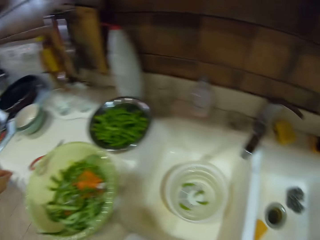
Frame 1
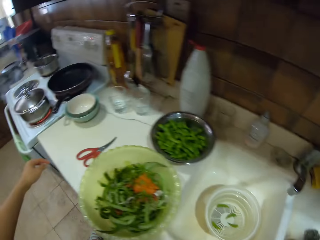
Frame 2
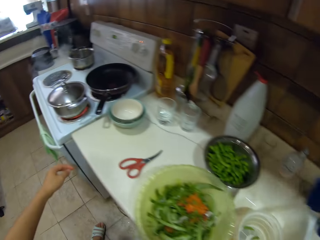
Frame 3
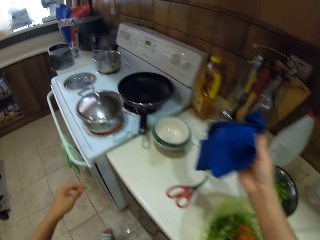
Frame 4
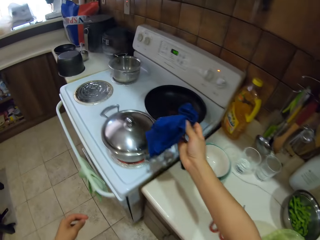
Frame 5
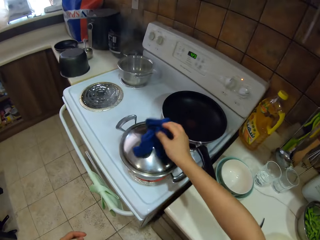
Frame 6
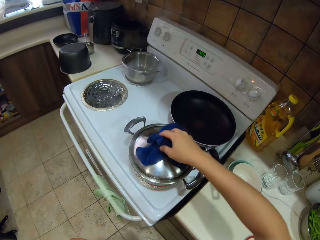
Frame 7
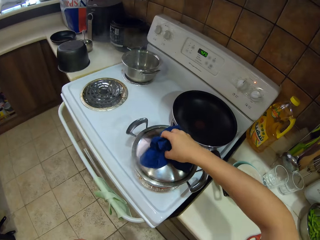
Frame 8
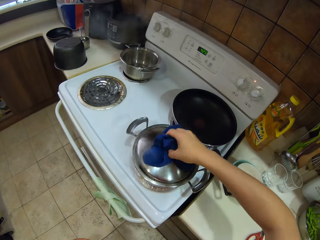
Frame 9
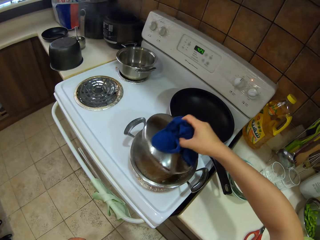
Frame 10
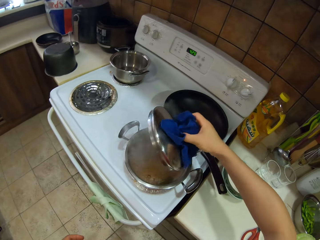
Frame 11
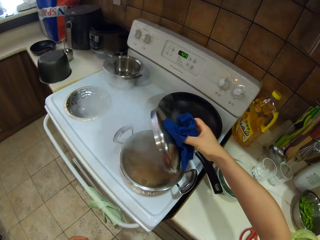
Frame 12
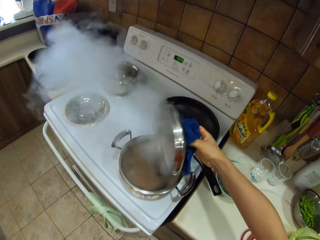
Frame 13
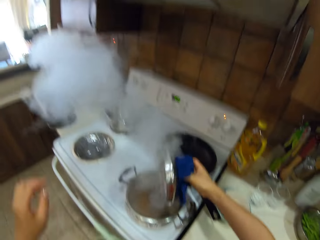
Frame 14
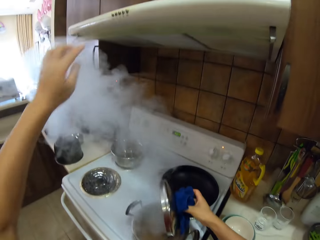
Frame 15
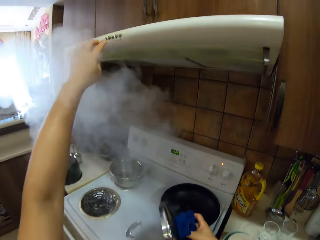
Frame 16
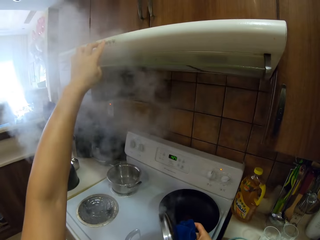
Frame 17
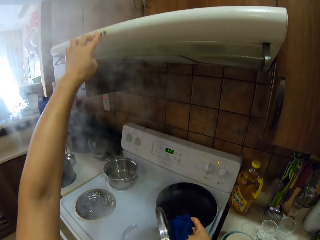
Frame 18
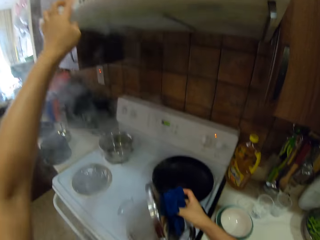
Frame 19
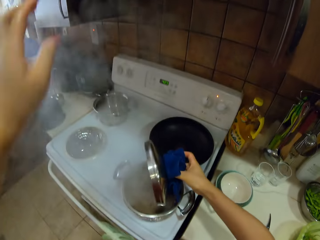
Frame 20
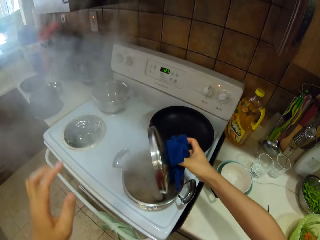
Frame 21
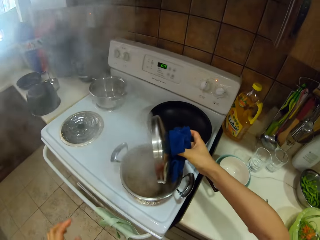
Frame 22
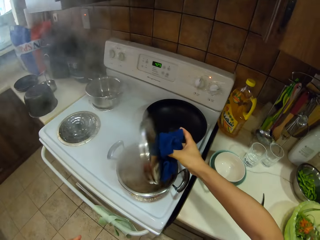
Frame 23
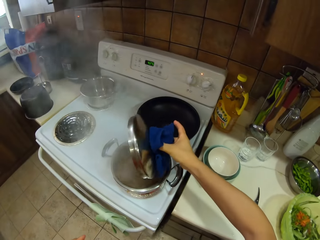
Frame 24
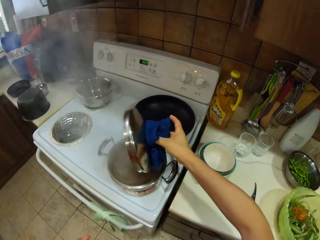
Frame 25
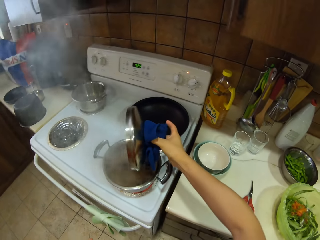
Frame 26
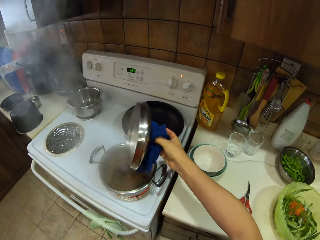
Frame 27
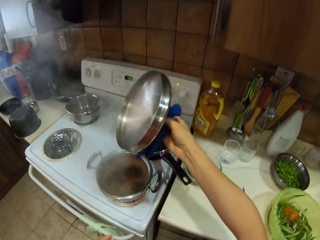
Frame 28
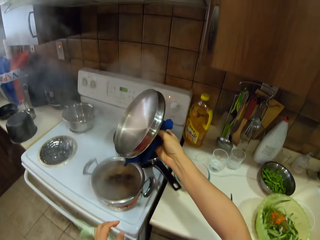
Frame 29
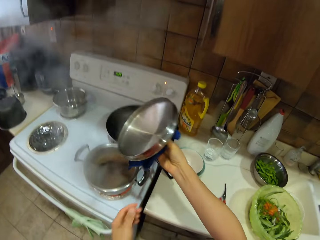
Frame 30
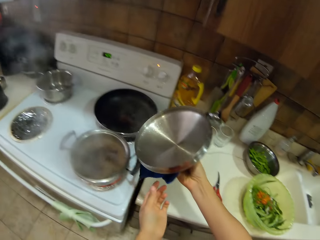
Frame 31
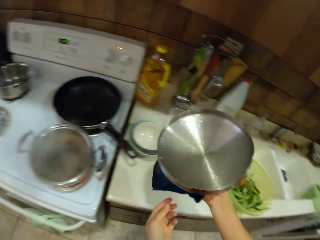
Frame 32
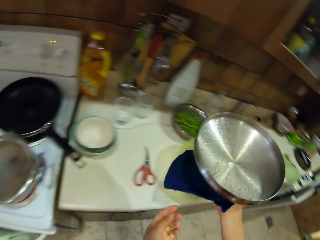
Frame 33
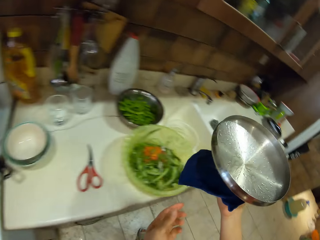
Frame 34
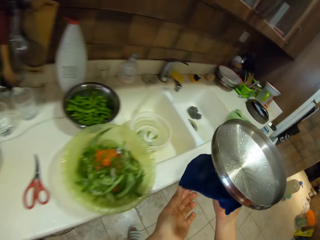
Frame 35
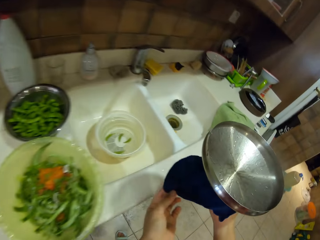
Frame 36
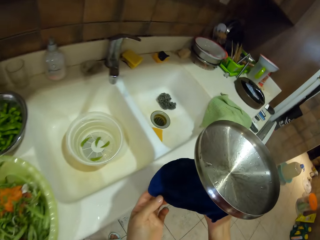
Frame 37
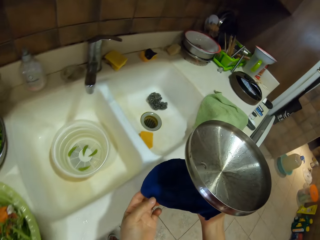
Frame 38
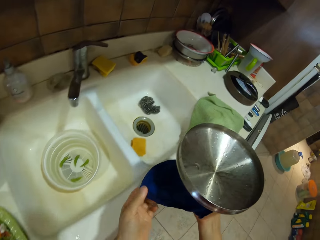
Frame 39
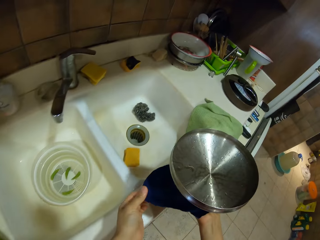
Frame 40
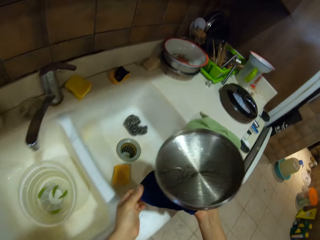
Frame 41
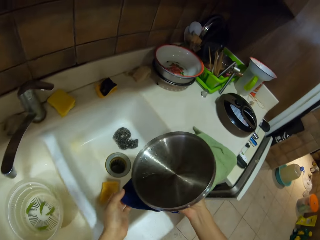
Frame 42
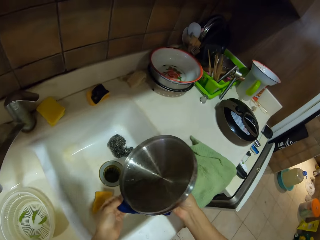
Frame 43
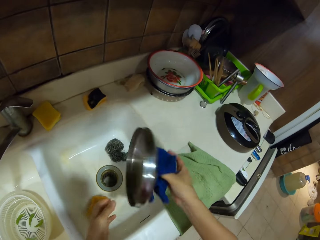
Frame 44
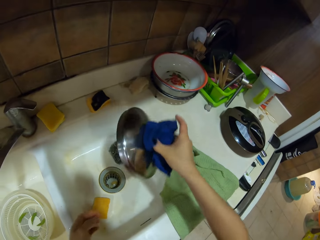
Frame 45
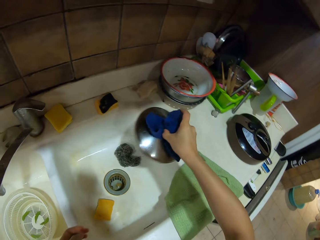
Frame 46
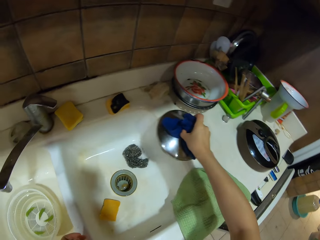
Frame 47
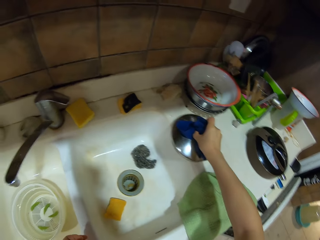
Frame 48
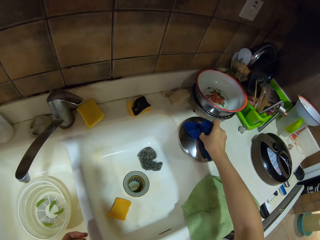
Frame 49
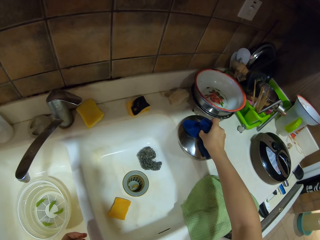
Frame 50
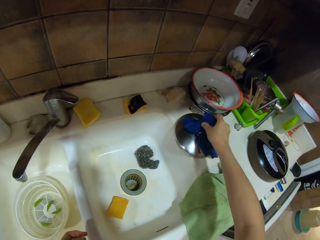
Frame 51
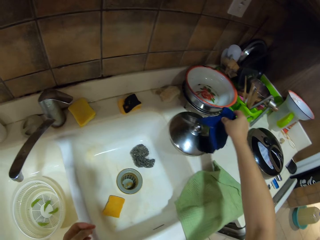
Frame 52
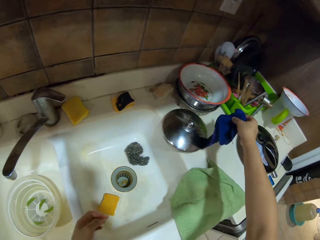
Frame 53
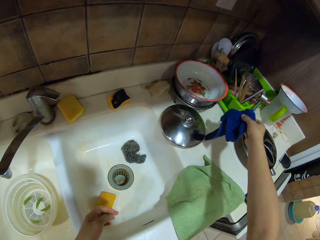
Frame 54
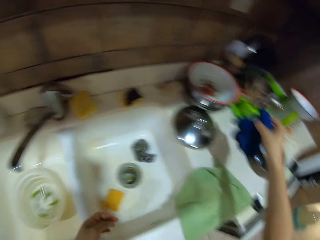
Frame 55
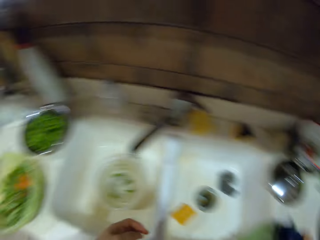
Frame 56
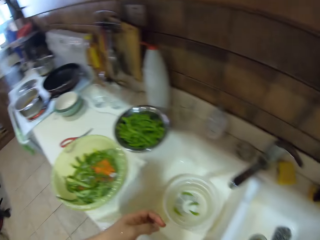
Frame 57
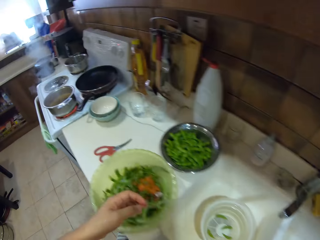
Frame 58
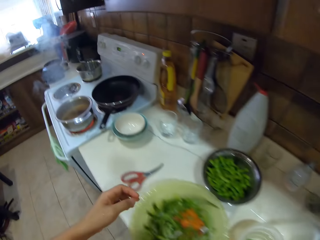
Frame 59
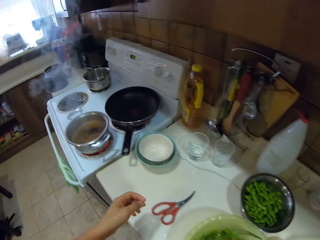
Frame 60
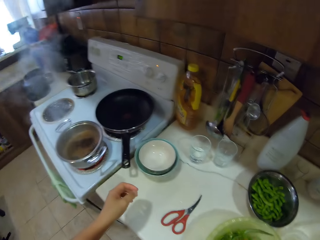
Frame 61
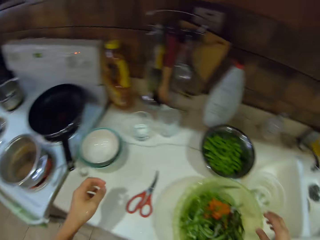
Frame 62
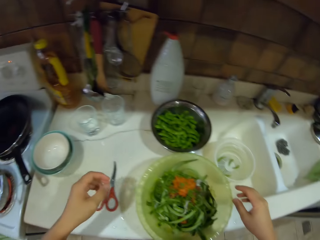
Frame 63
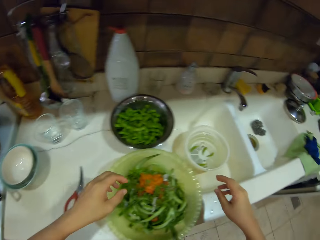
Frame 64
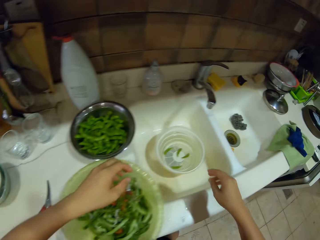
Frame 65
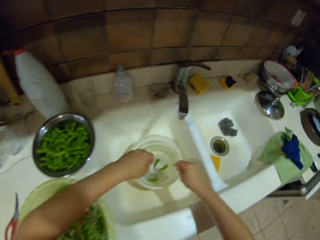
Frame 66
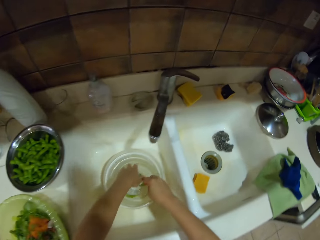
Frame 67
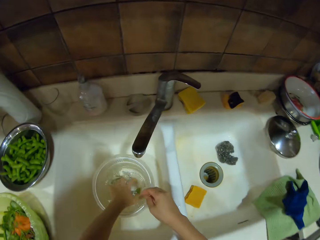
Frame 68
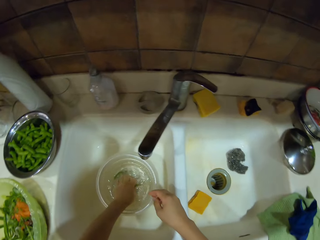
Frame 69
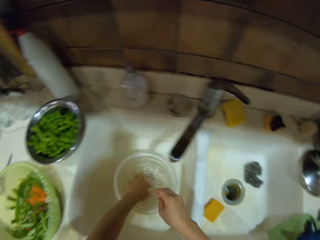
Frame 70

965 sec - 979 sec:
The camera wearer picks a kitchen rag. They put the pair of scissors on the counter. They turn around. They hold the rag. They hold a cooking pot lid with the rag. They open the cooking pot lid with the rag. They hold on a button. They press a knob on the gas cooker. They hold the cooking pot lid with the rag. They put the cooking lid on the counter top. They turn around.

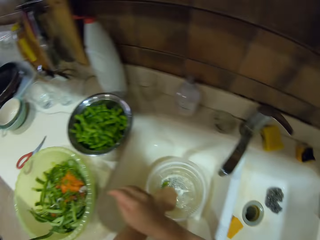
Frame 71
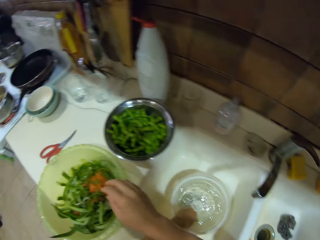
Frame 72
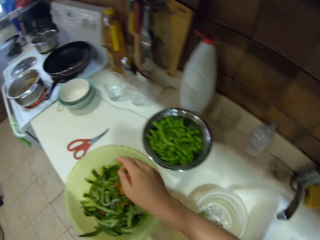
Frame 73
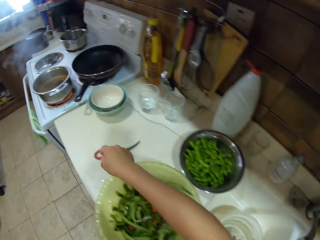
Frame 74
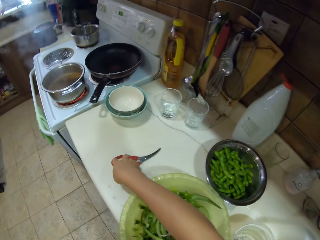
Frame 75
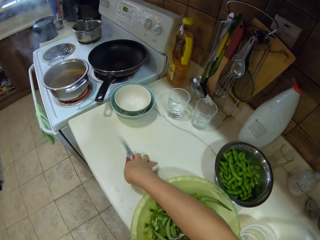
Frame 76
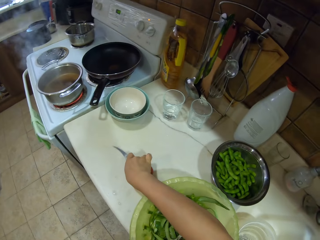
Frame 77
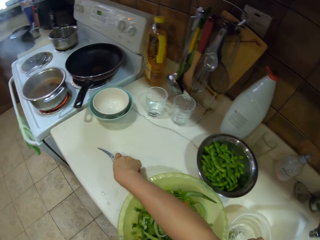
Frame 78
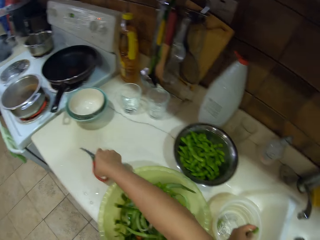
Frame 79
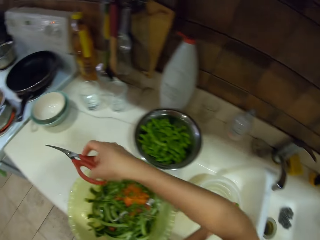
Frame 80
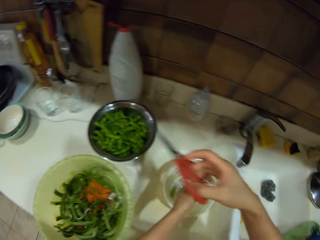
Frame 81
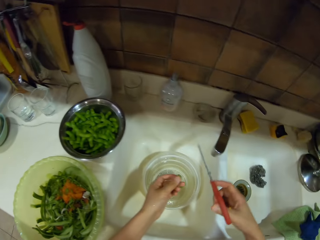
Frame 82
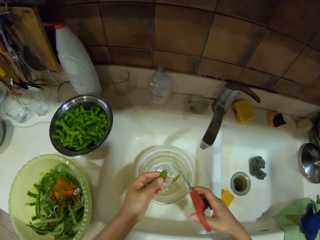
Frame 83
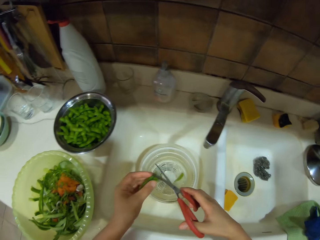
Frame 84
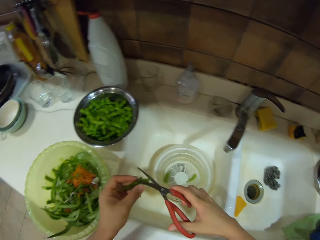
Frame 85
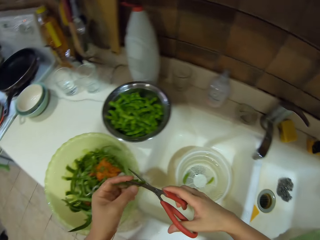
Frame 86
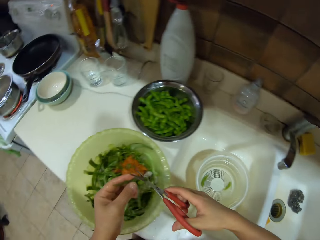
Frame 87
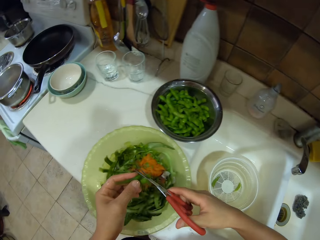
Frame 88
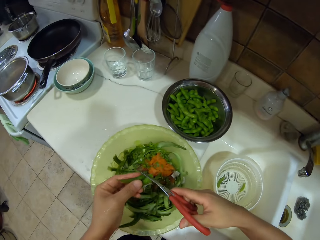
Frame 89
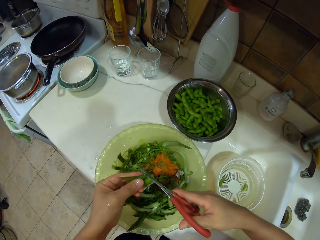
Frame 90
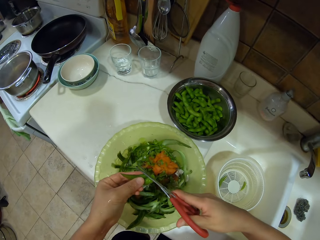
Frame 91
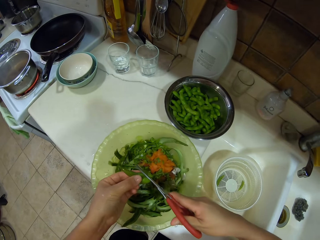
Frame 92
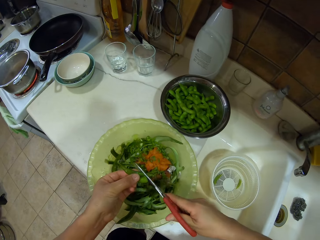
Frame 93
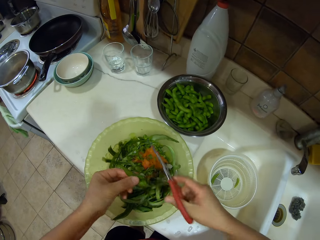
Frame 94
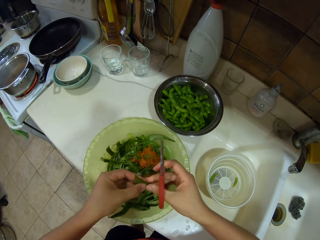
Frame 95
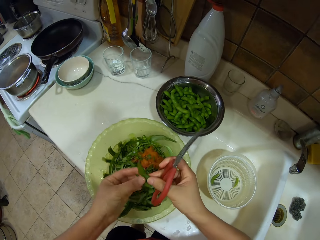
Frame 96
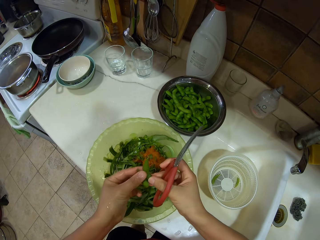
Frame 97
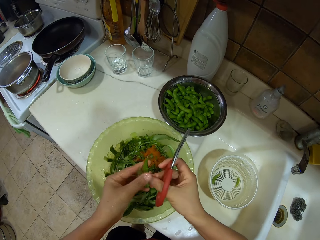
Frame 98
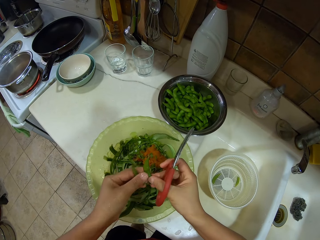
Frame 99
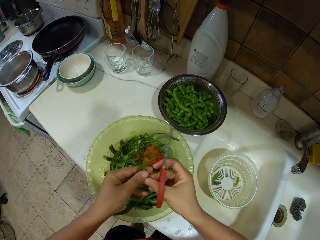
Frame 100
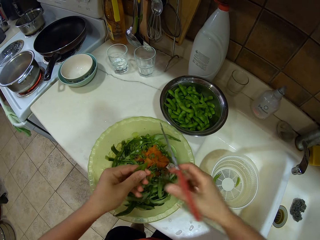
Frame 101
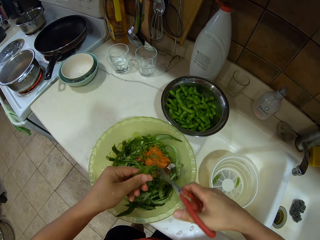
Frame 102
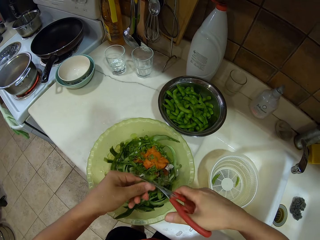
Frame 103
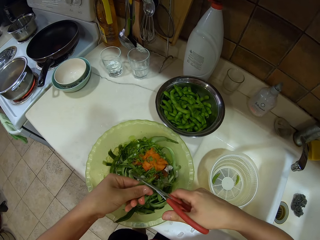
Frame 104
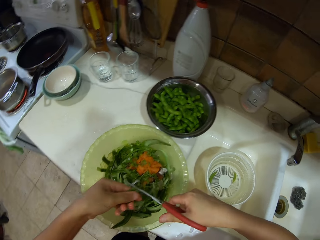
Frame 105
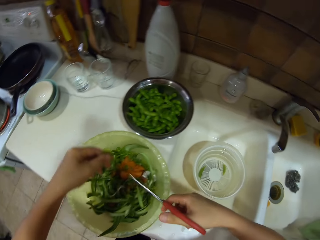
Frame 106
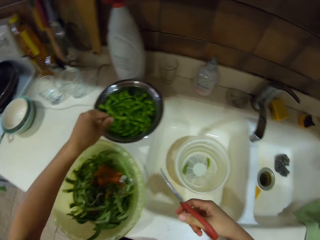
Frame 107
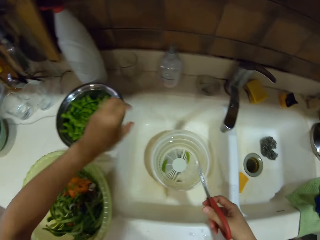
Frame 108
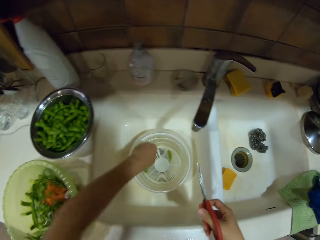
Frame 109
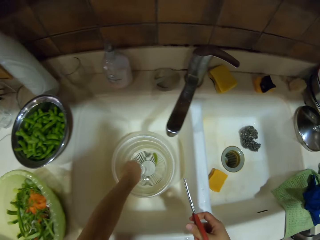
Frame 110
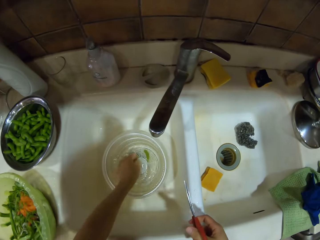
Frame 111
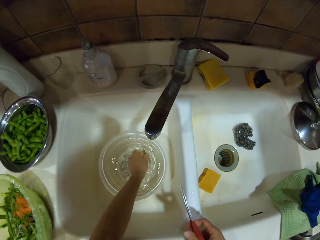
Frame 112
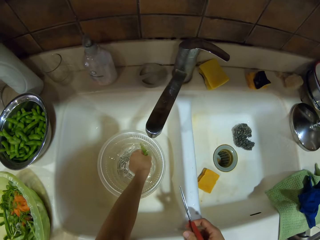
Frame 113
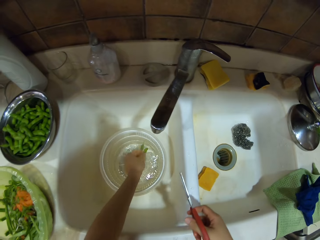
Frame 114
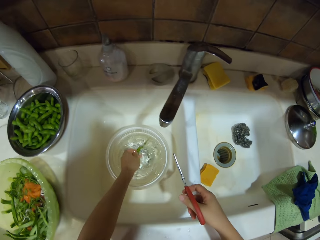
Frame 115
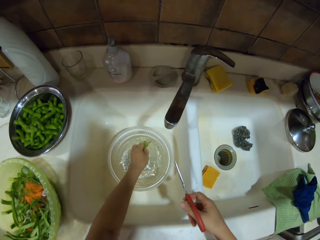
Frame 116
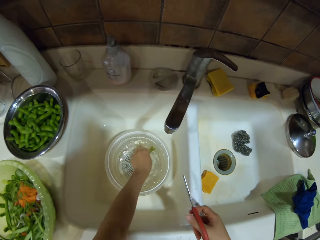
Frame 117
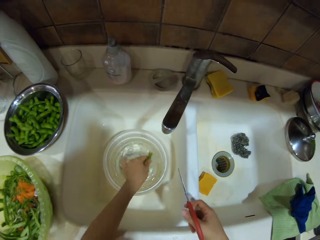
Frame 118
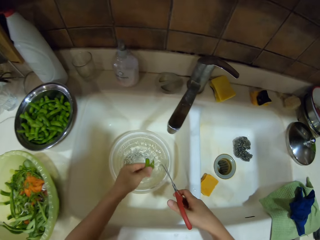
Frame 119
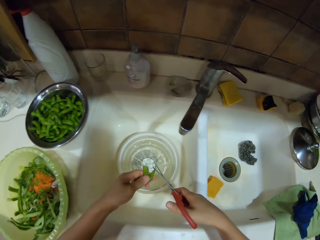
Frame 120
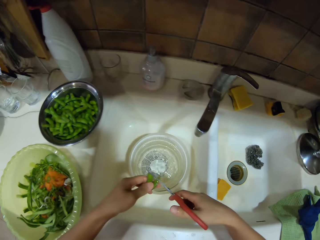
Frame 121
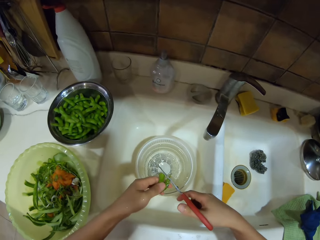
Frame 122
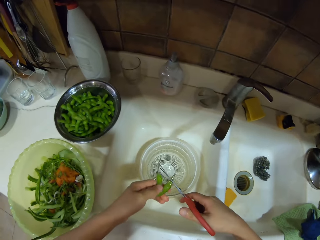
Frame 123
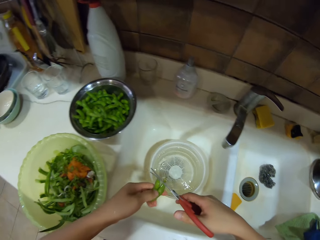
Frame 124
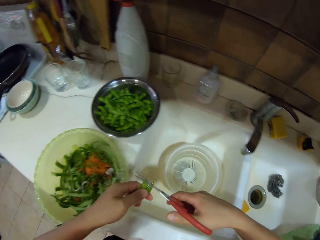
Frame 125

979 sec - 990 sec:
The camera wearer picks the green peas. They pick the kitchen scissors on the counter top. They cut the green peas with the kitchen scissors. They put the green peas in the bowl. They pick vegetables in water in the bowl.
